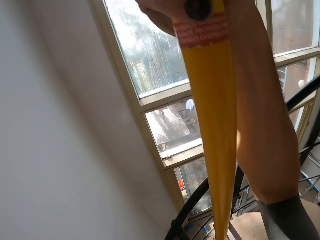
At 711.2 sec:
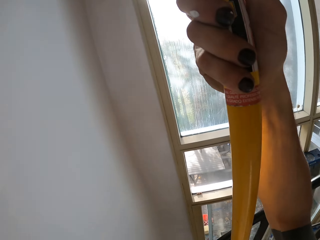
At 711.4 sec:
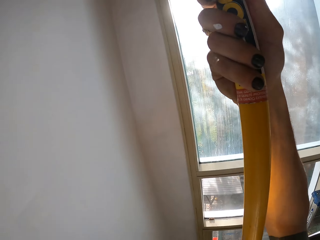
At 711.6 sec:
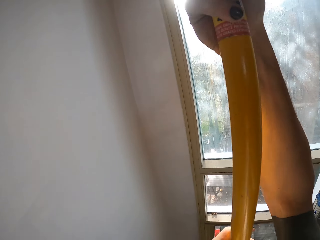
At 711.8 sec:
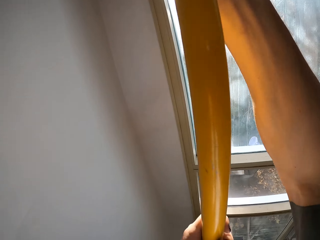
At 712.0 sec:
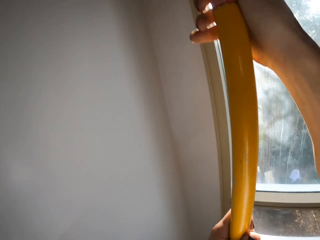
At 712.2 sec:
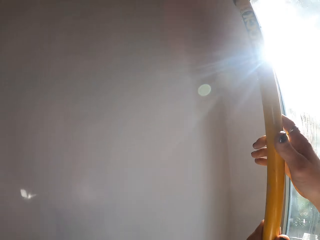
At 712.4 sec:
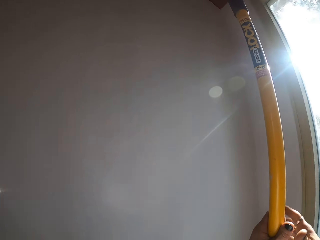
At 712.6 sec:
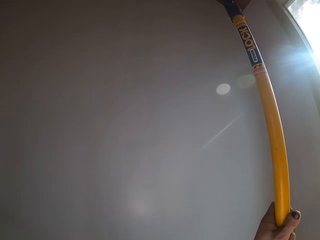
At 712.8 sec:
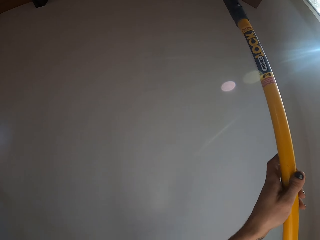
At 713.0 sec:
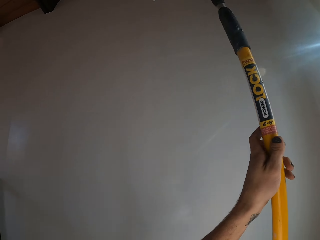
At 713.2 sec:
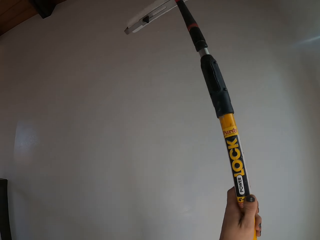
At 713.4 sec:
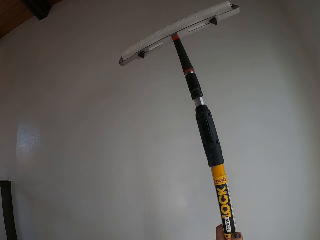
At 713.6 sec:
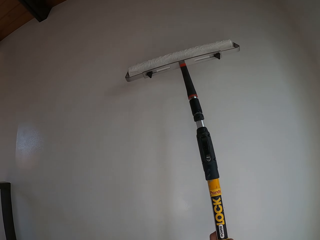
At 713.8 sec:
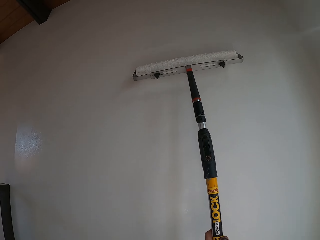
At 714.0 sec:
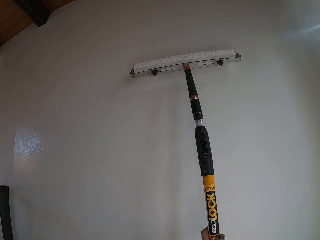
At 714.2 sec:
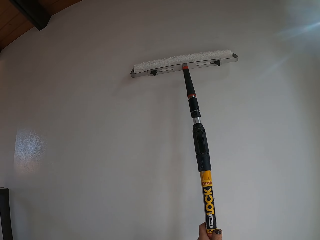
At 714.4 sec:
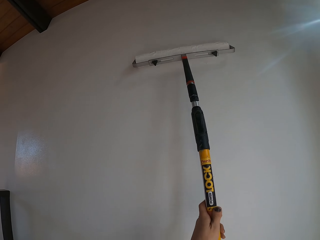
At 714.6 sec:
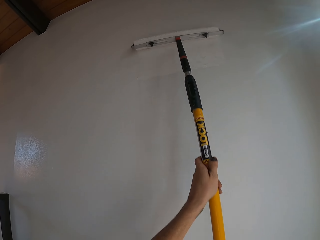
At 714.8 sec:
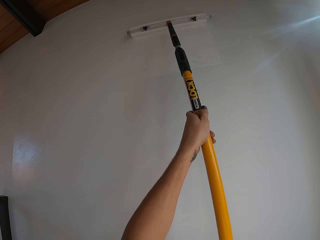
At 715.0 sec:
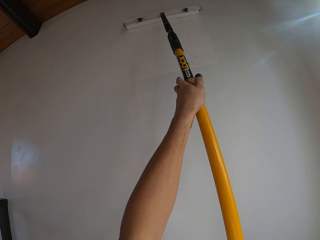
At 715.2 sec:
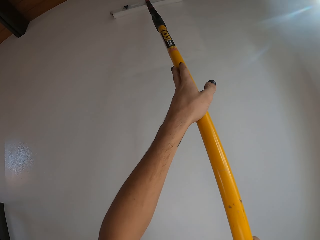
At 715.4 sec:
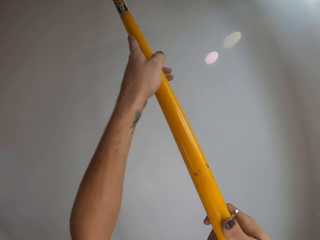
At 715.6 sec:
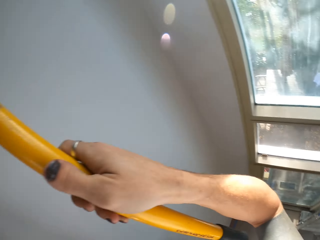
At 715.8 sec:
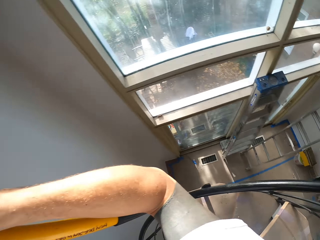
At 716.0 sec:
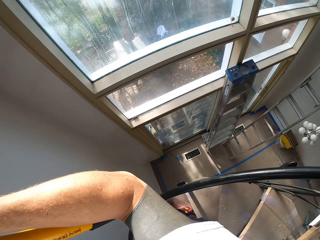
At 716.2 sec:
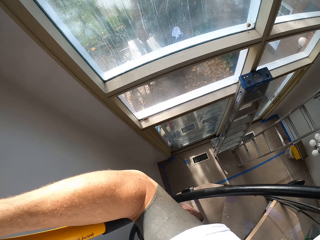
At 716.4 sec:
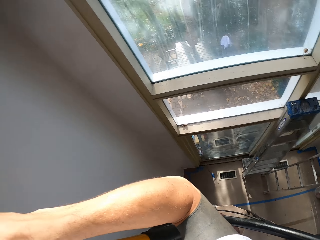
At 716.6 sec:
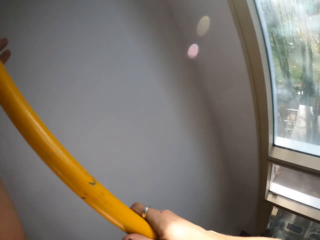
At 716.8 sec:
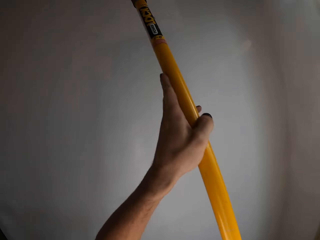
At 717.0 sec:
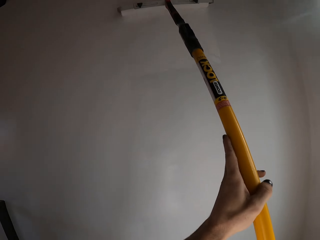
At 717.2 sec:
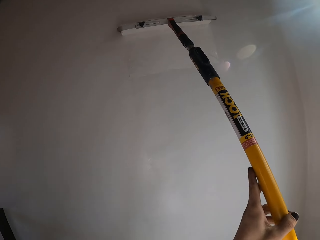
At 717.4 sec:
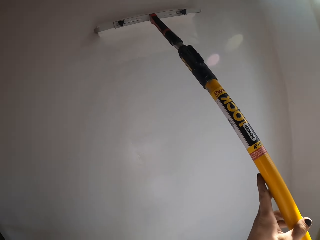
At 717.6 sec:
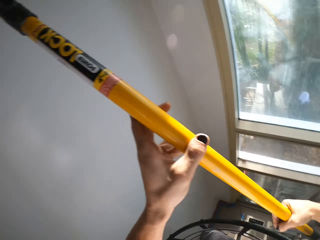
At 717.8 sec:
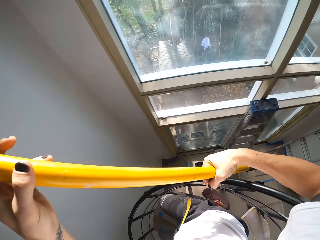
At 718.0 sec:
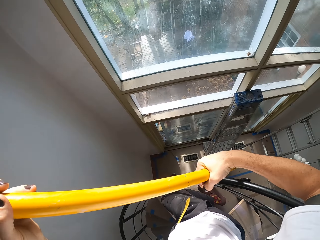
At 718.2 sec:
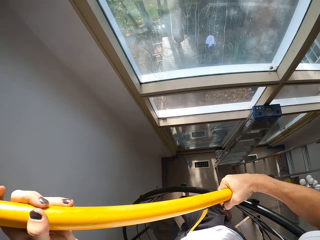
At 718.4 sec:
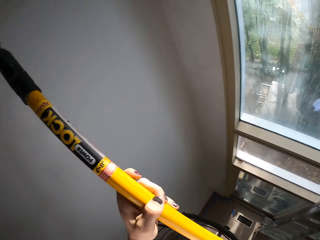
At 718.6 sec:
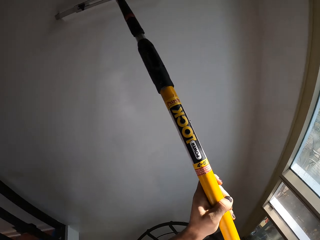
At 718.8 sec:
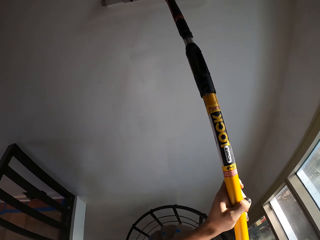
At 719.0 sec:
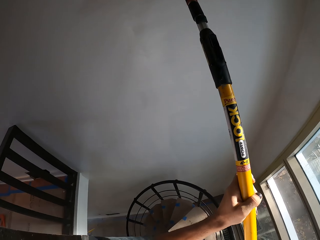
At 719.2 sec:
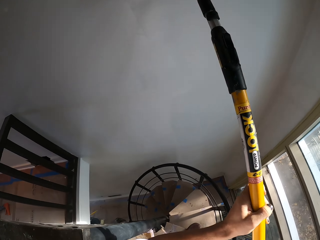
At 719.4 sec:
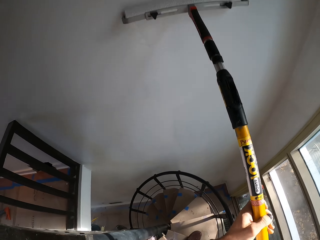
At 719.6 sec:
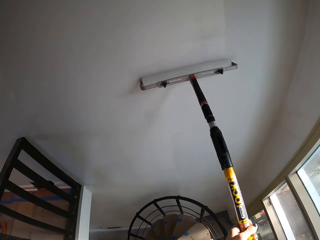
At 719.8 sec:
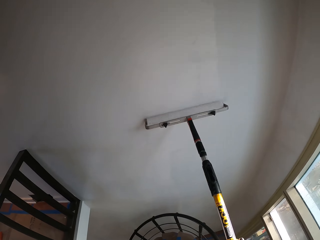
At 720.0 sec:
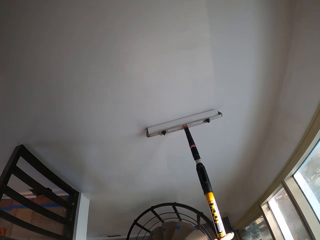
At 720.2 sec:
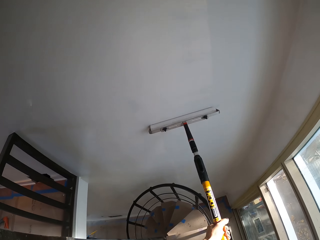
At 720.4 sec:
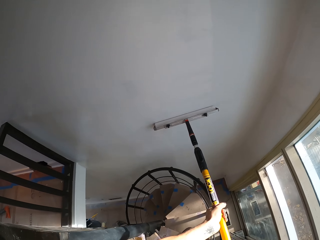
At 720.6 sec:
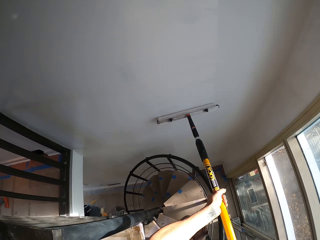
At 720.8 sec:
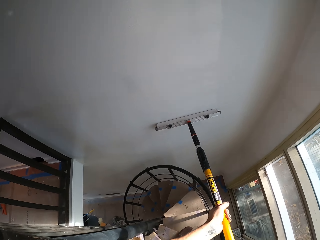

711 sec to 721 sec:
The camera wearer paints the wall with a roller.

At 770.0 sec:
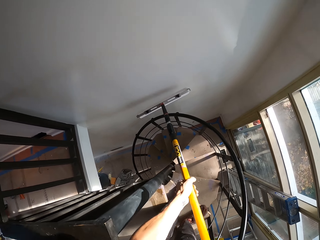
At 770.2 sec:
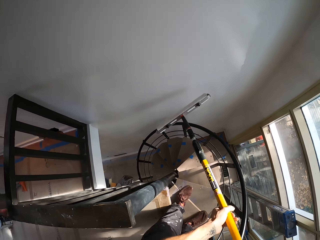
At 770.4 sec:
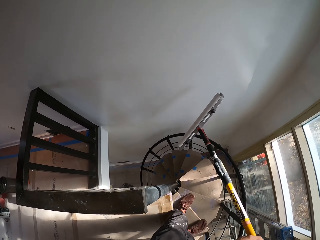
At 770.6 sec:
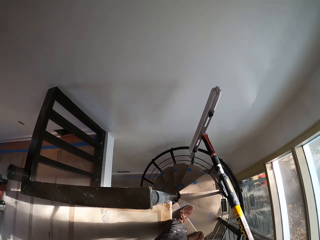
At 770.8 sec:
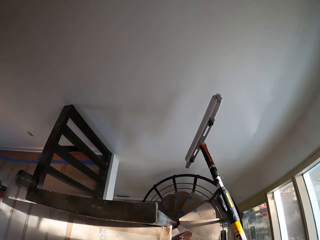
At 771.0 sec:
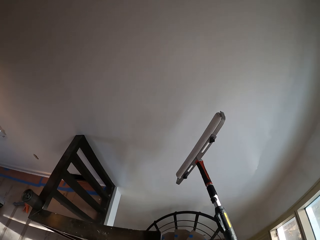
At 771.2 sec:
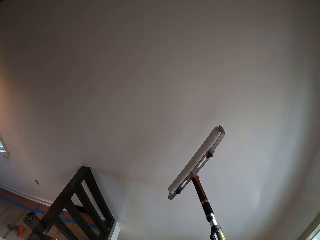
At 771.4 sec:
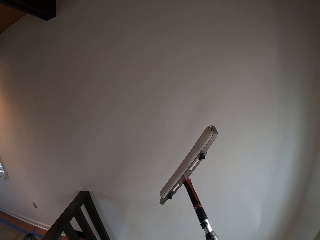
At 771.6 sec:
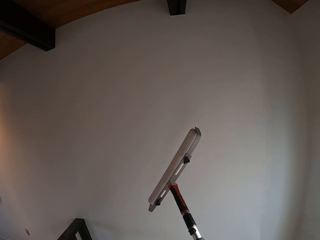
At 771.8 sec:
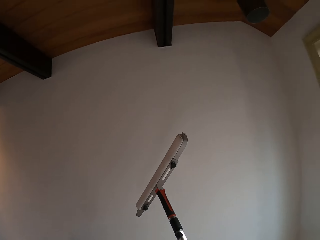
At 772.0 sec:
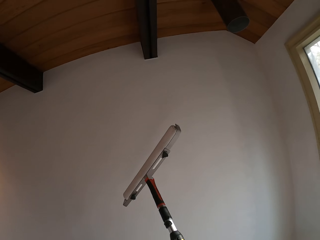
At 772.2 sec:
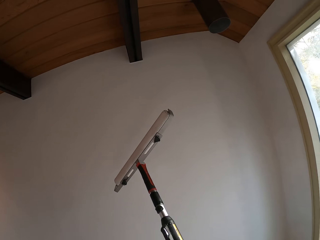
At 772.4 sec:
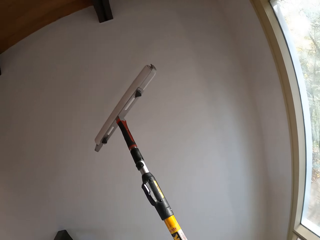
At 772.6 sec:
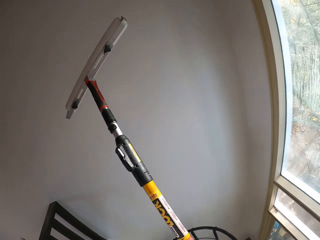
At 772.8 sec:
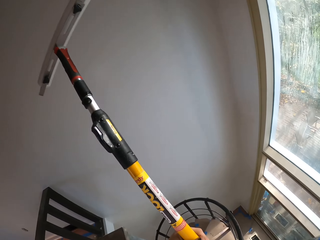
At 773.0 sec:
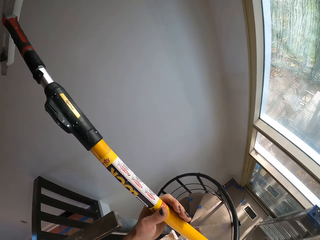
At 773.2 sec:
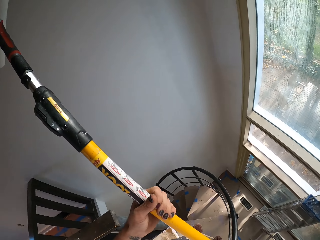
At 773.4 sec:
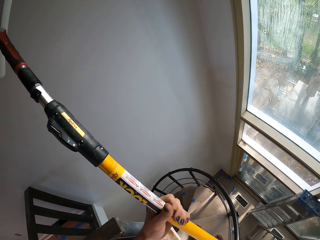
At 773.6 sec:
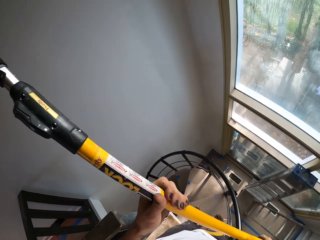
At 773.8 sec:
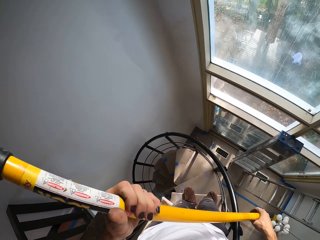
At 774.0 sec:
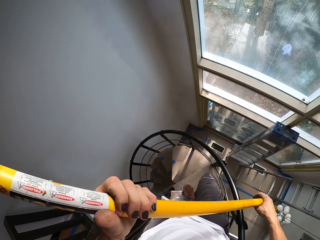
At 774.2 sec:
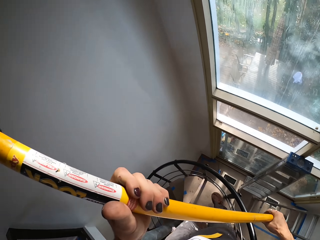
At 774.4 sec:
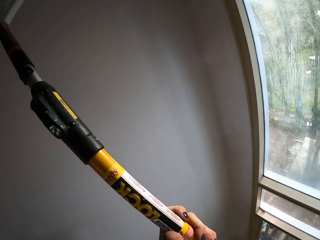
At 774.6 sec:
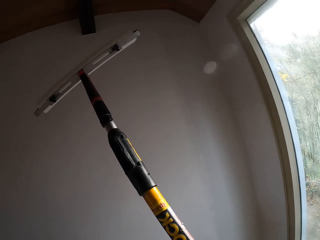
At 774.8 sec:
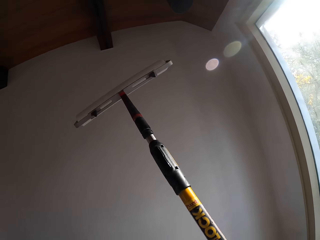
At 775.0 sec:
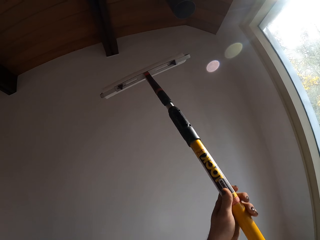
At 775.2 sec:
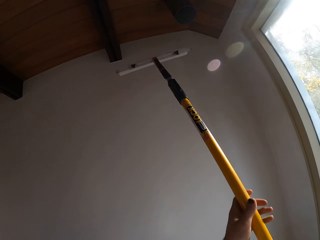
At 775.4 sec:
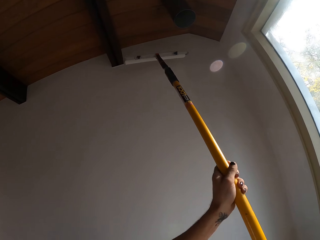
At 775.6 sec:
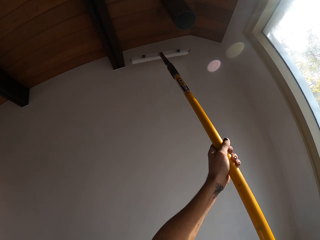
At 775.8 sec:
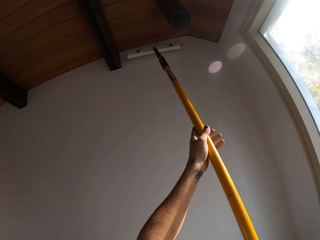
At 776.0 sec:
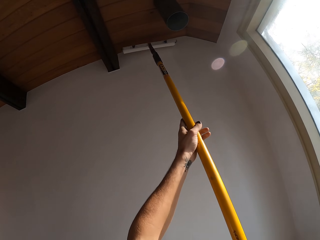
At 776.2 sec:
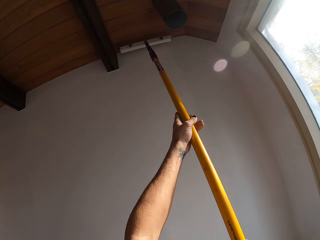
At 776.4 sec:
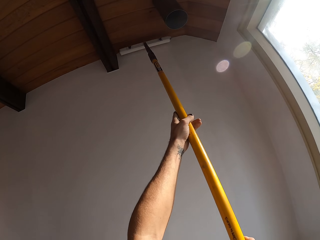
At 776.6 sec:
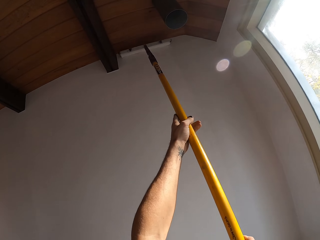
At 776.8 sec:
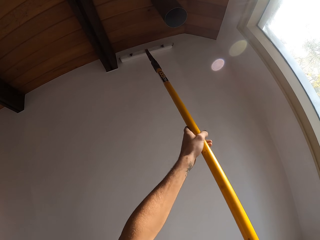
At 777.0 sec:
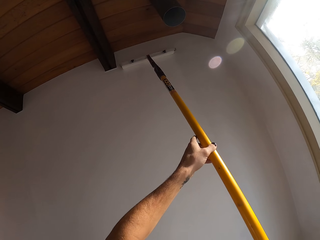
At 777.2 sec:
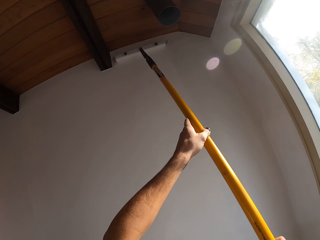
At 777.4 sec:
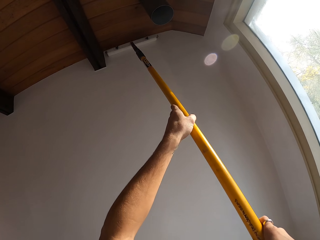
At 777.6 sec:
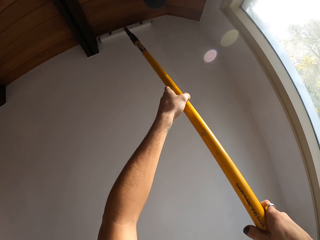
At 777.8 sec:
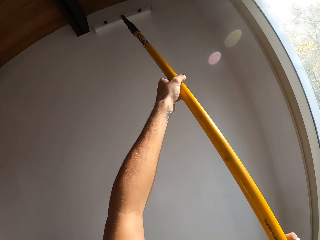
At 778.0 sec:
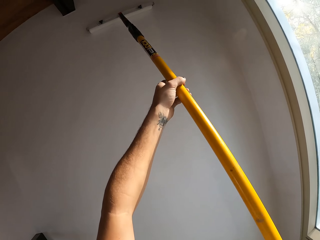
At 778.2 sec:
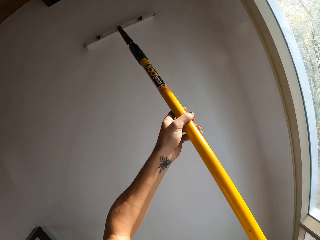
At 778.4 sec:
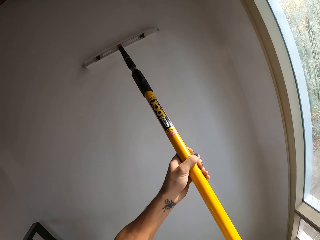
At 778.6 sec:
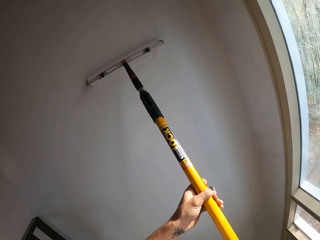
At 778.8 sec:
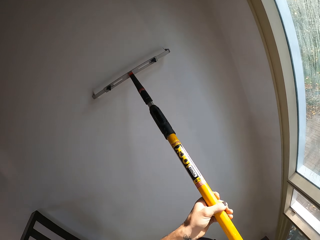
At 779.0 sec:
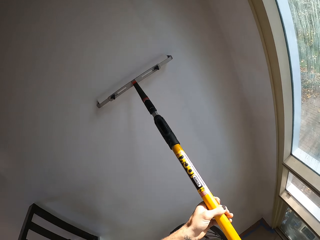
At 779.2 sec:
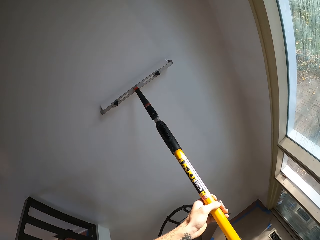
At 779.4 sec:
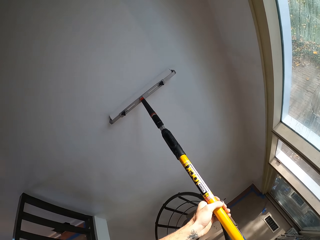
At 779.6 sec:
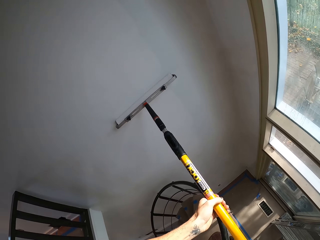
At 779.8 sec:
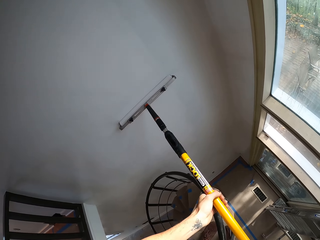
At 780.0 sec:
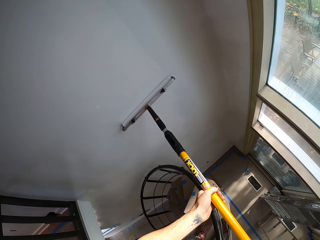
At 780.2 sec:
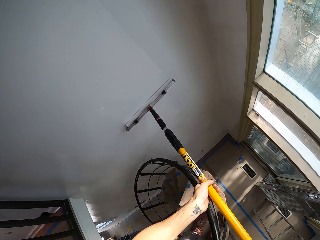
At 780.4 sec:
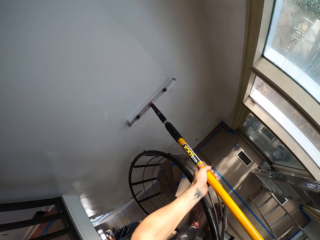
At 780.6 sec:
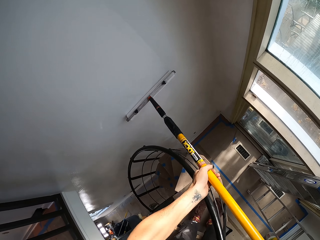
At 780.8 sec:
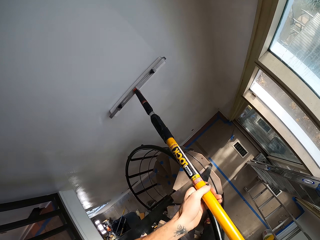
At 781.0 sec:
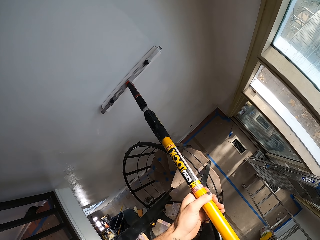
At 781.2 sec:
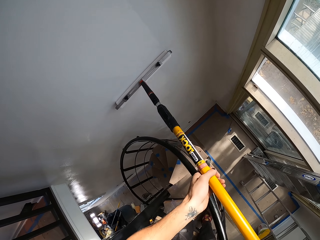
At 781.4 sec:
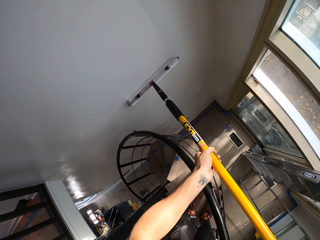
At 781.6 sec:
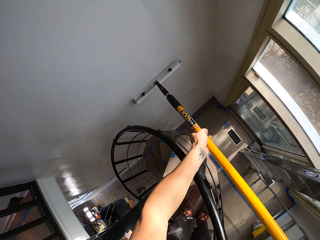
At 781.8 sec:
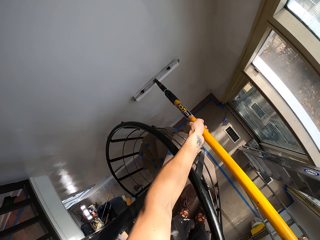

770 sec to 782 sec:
The camera wearer changes his standing position. He paints the wall.
